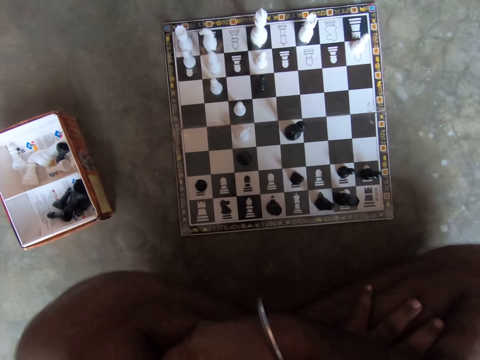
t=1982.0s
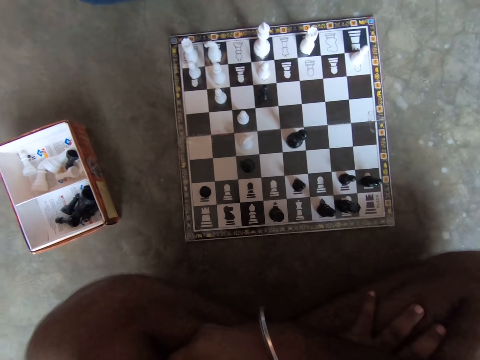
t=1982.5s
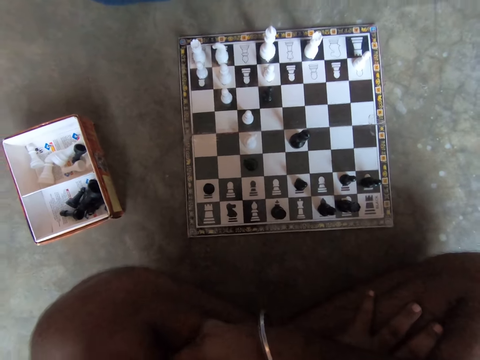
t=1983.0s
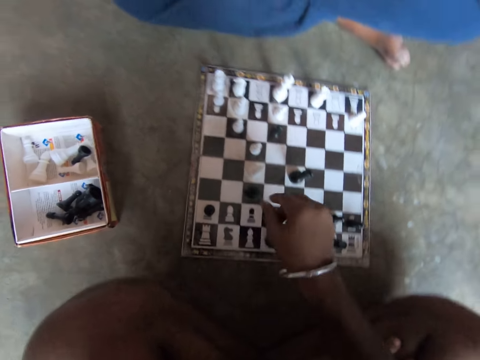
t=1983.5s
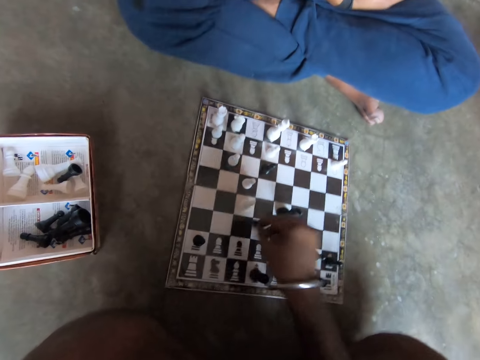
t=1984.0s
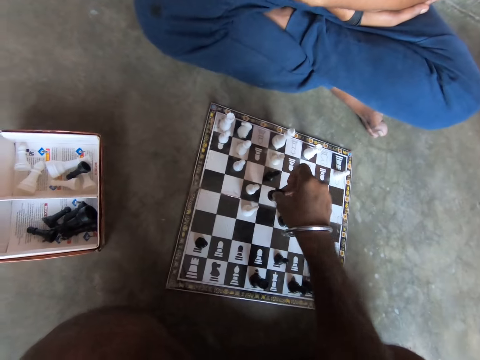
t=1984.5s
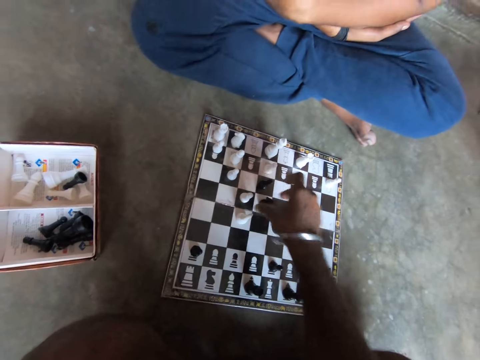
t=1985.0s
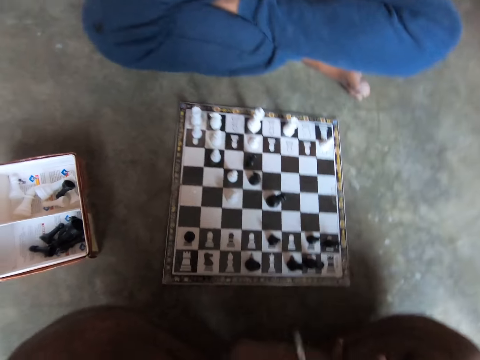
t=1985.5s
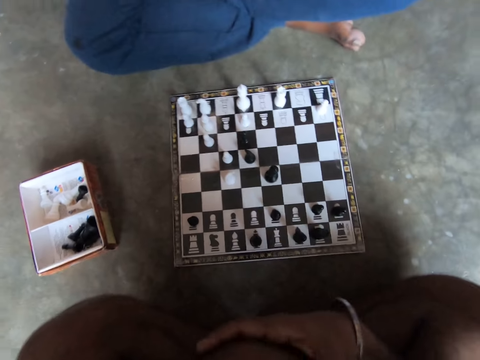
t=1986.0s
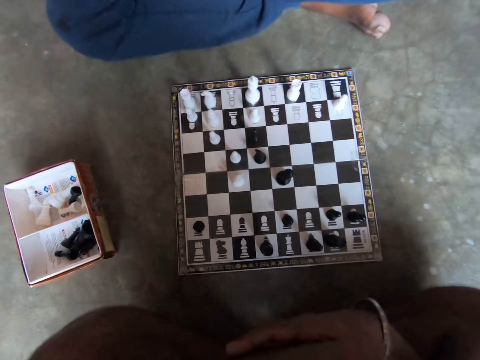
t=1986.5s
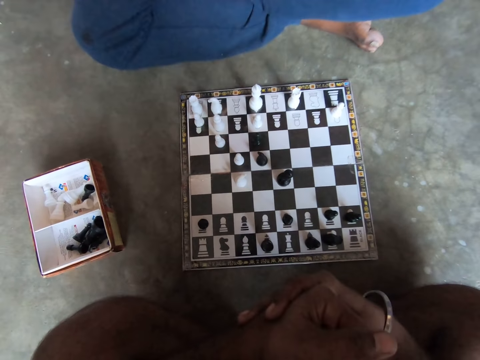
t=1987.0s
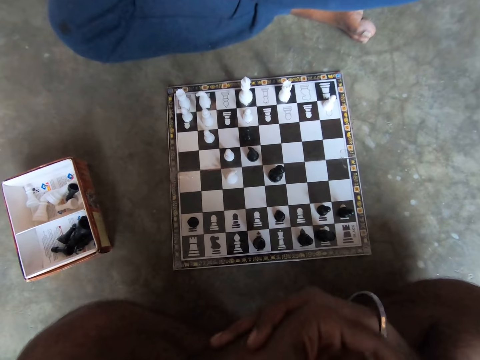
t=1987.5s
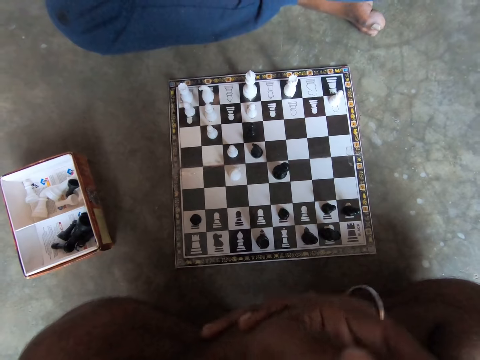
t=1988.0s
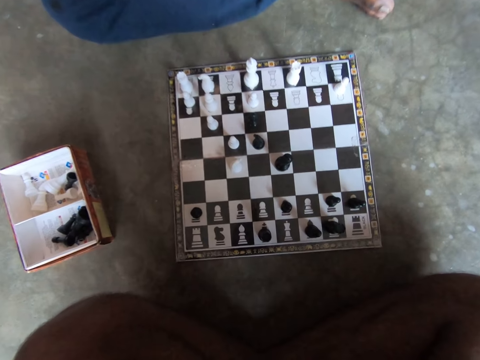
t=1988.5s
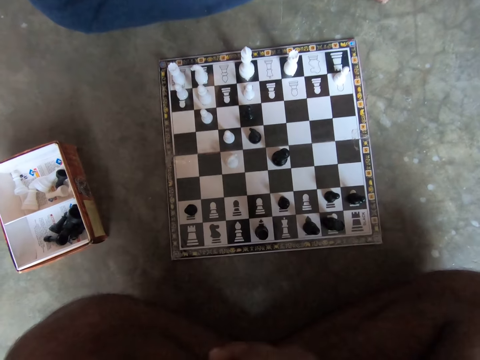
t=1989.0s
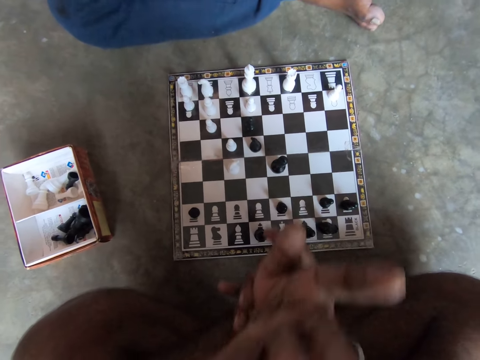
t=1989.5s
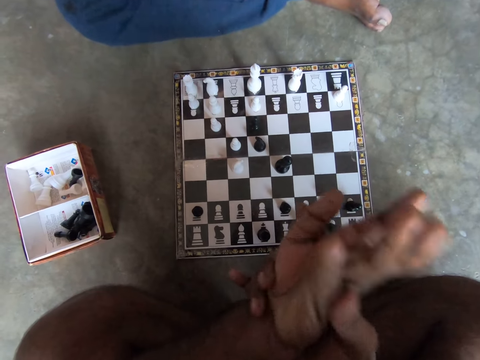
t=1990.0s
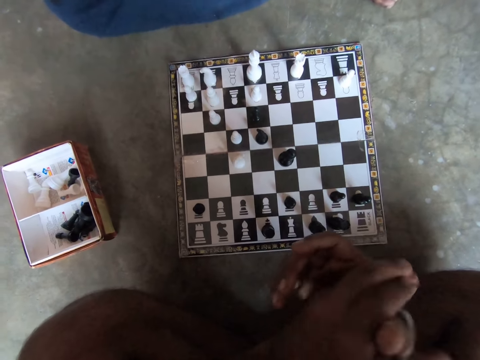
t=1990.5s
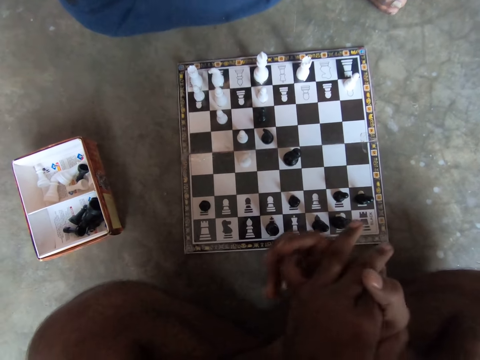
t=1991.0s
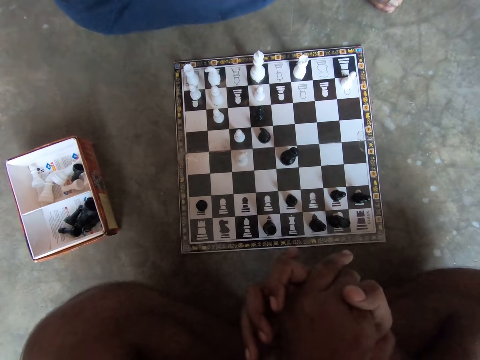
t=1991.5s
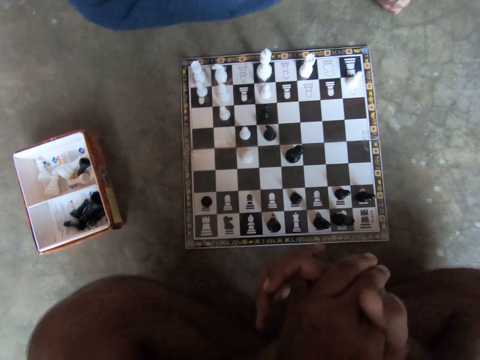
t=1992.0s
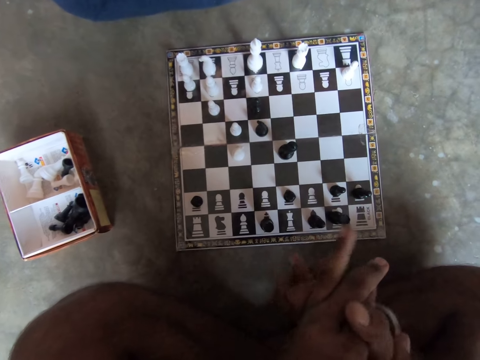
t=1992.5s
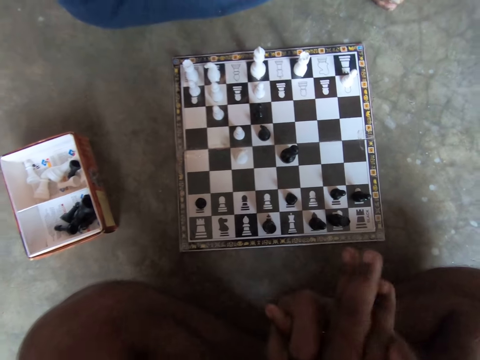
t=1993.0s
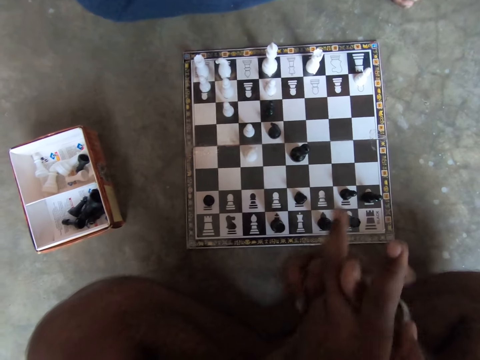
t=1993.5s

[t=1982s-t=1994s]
The camera wearer plays a chess piece on the chessboard with his right hand. He folds his hands on his lap and fidgets with his hands.

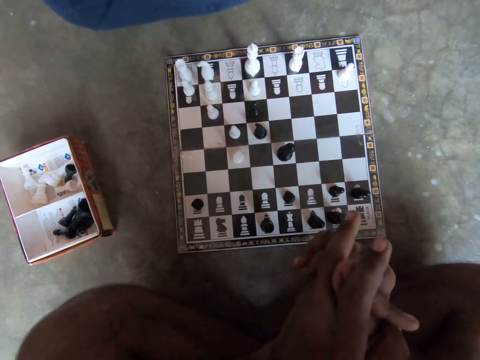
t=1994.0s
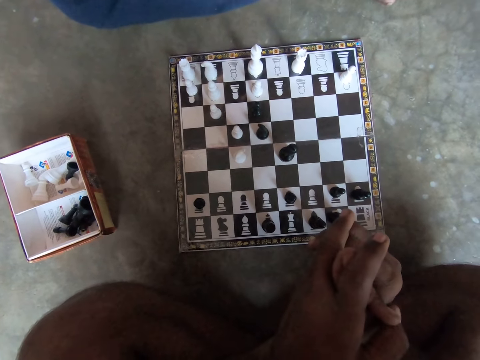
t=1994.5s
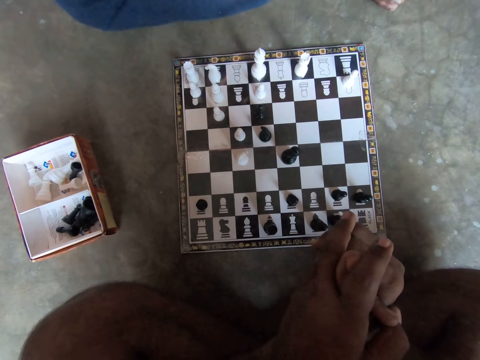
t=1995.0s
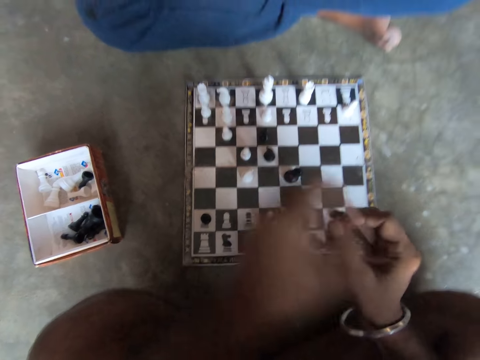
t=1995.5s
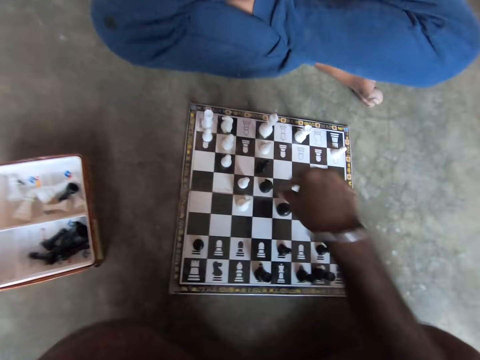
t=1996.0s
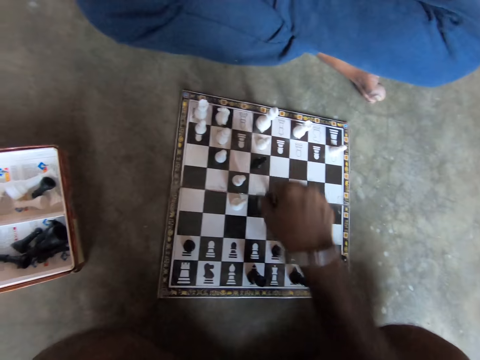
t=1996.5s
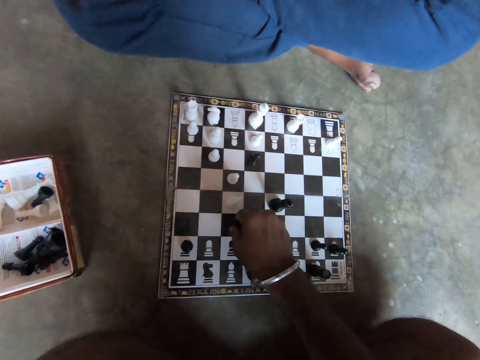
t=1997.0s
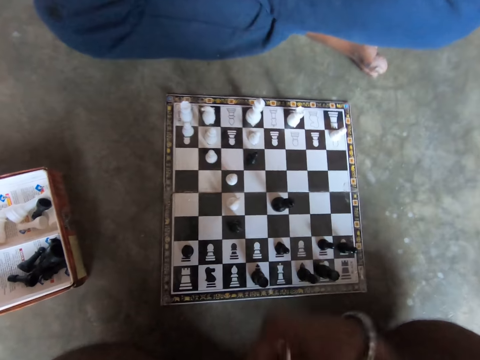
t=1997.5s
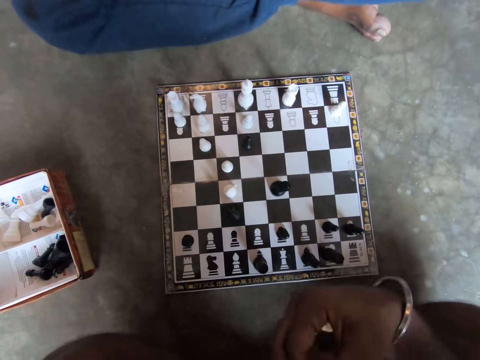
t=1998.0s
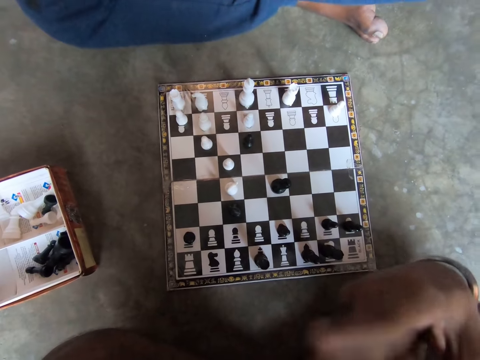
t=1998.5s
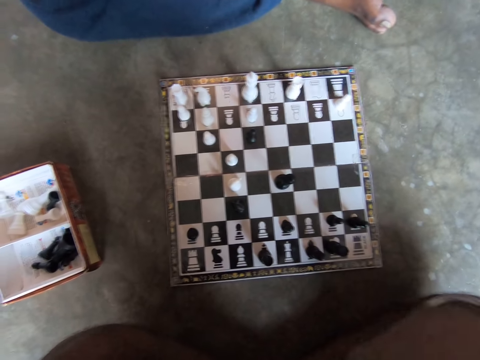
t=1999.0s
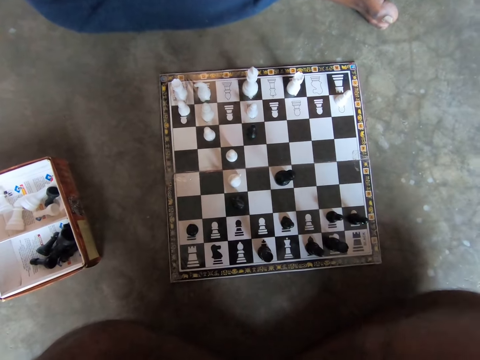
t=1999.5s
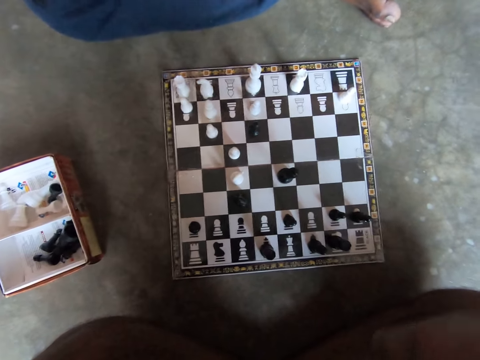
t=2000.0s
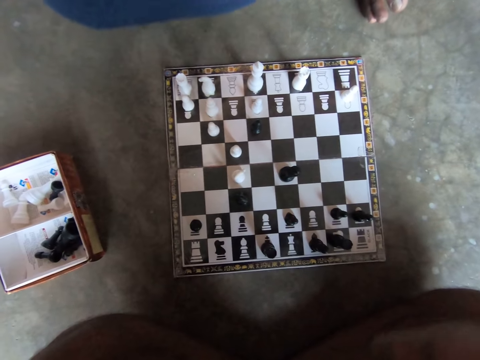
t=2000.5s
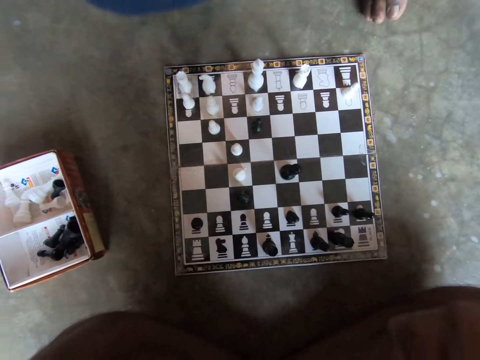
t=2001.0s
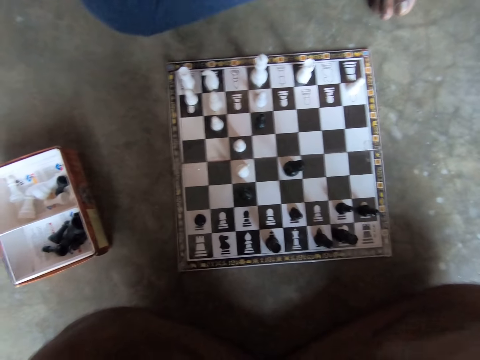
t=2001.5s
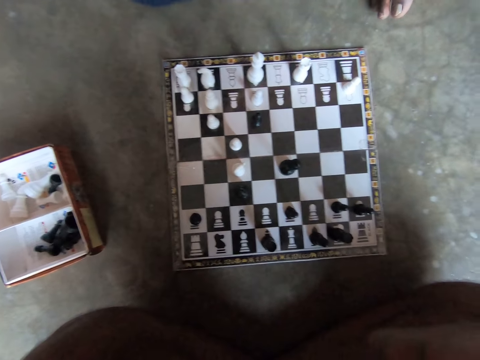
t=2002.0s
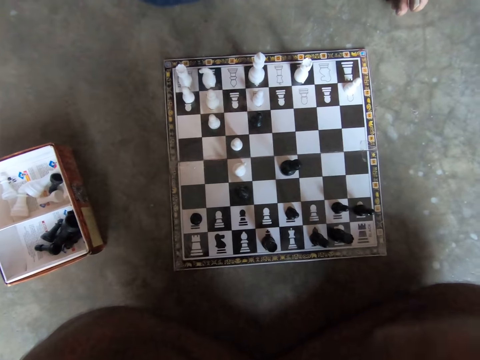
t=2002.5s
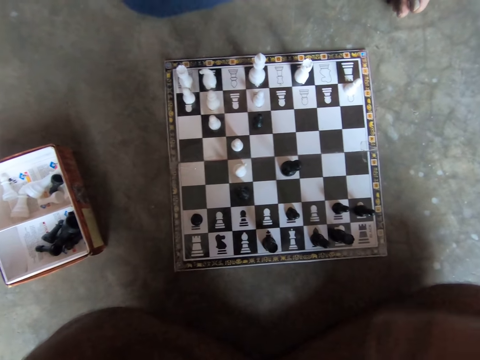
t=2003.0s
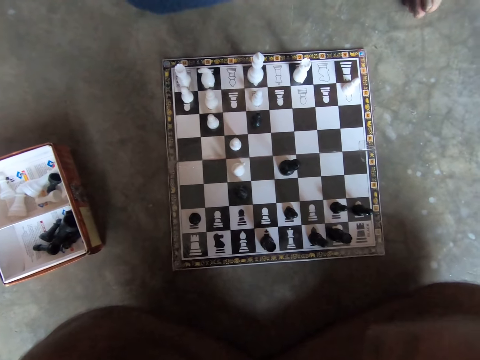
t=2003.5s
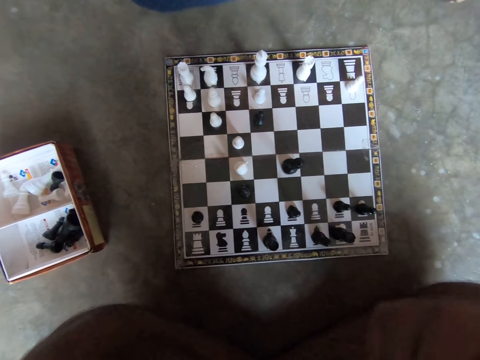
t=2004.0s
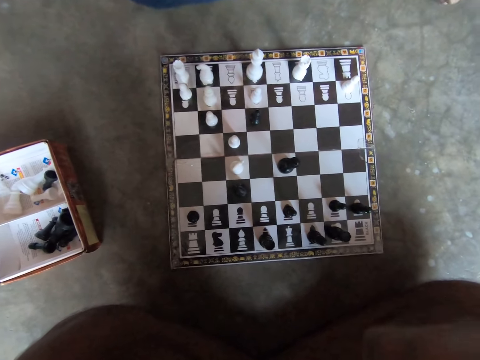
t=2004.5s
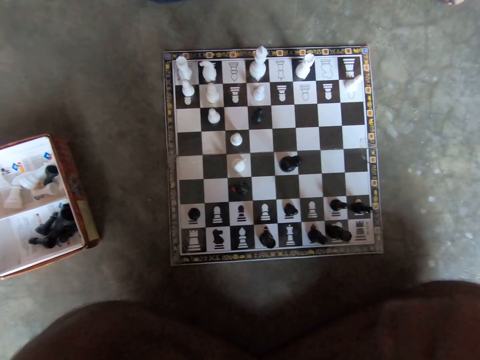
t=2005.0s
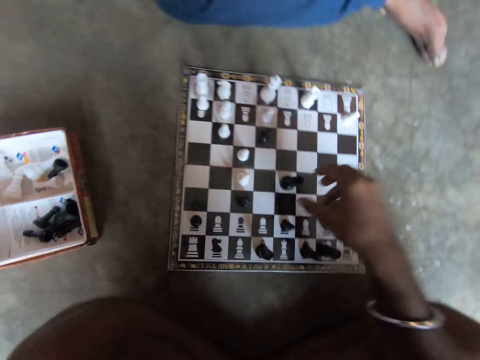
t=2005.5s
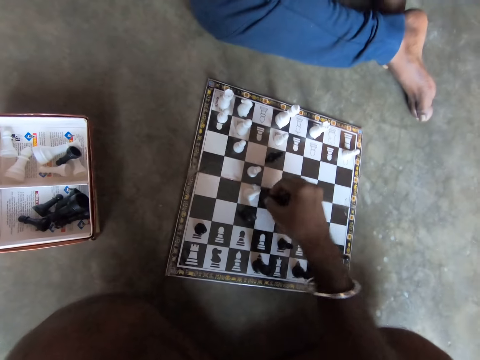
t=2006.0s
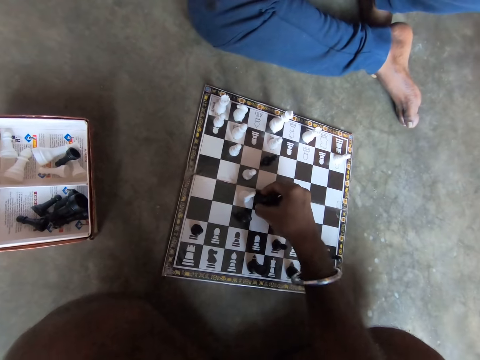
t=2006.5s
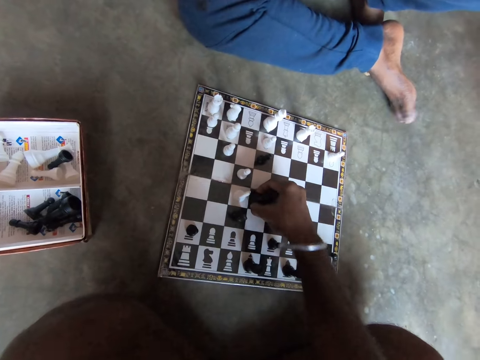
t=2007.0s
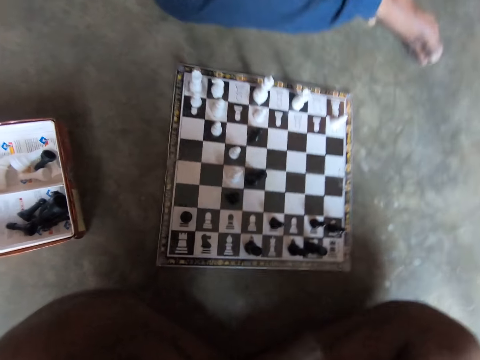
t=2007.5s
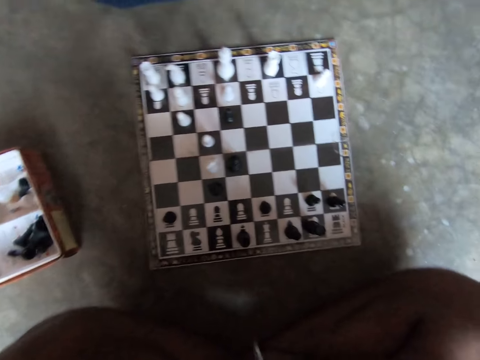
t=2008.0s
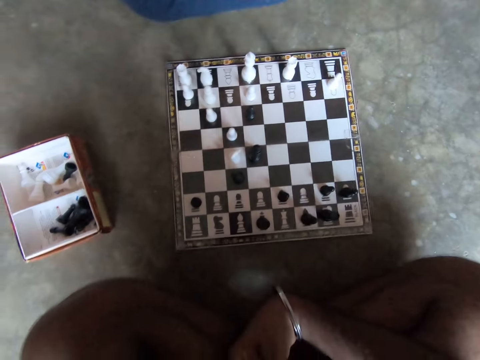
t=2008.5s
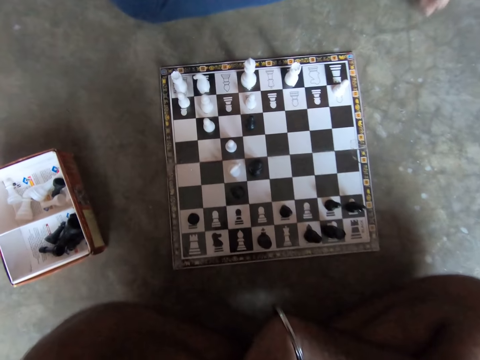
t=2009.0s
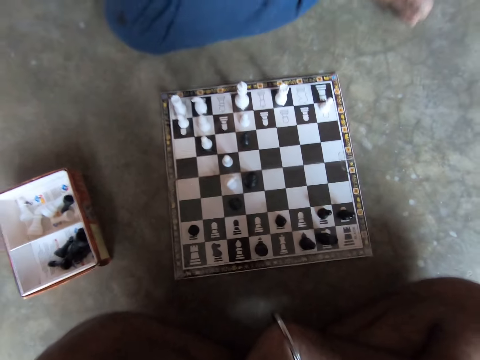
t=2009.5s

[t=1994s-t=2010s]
The camera wearer places his left hand on his face. He plays a chess piece on the chessboard with his right hand. He plays a chess piece on the chessboard with his right hand again.
